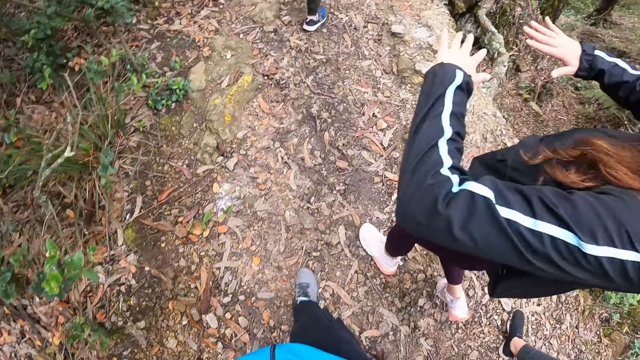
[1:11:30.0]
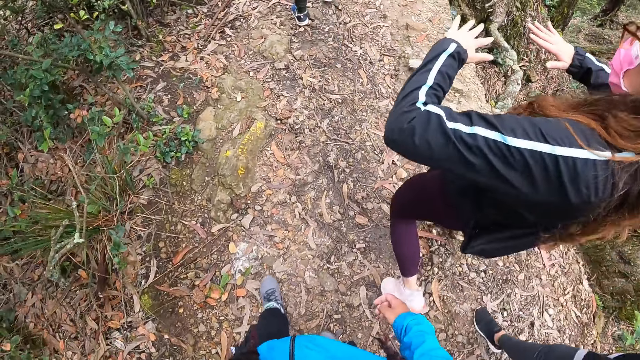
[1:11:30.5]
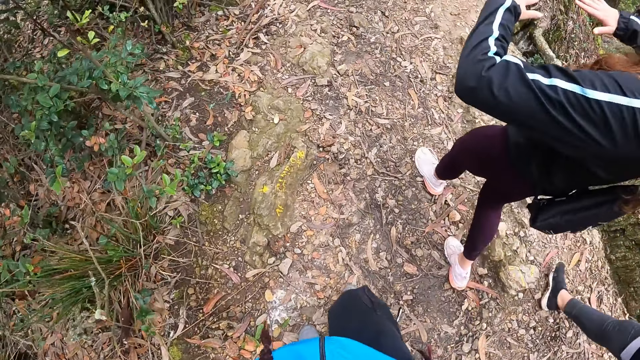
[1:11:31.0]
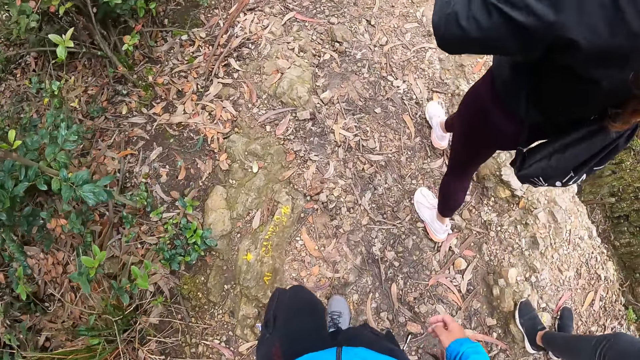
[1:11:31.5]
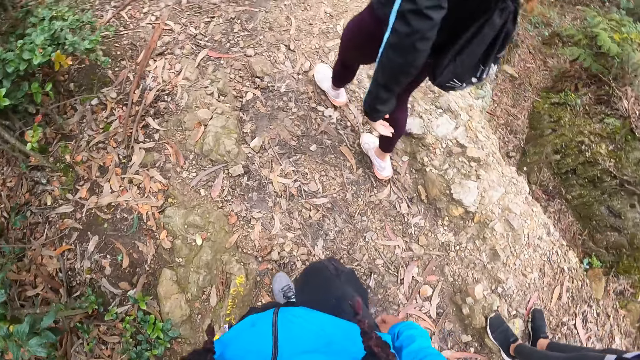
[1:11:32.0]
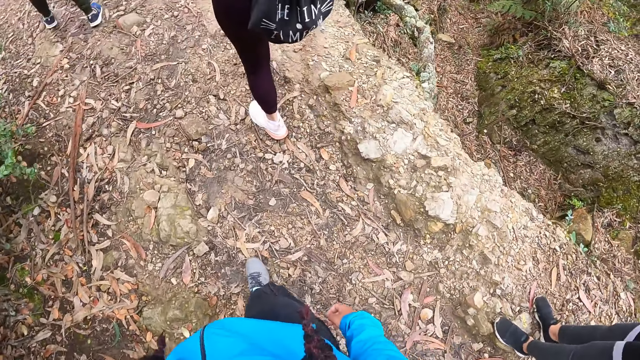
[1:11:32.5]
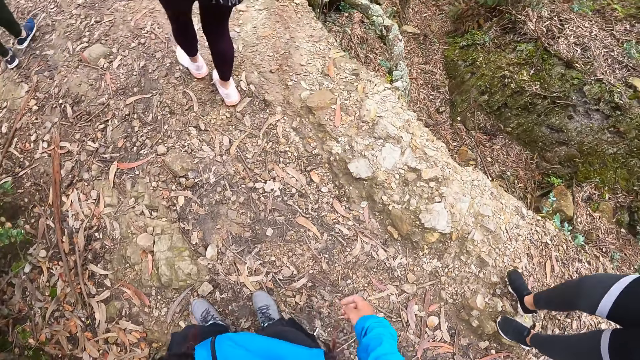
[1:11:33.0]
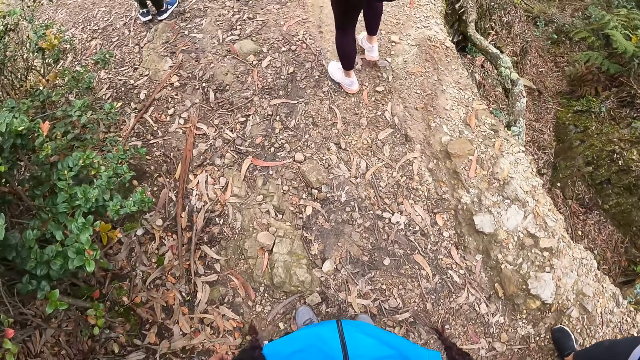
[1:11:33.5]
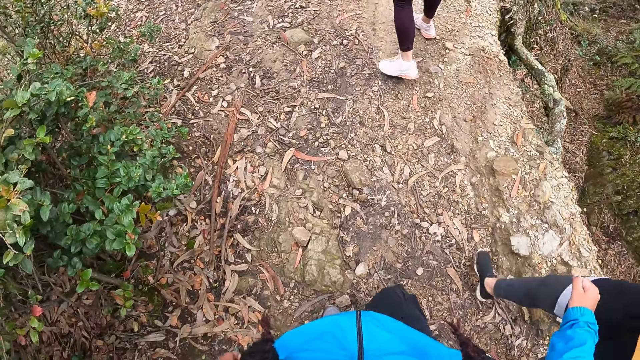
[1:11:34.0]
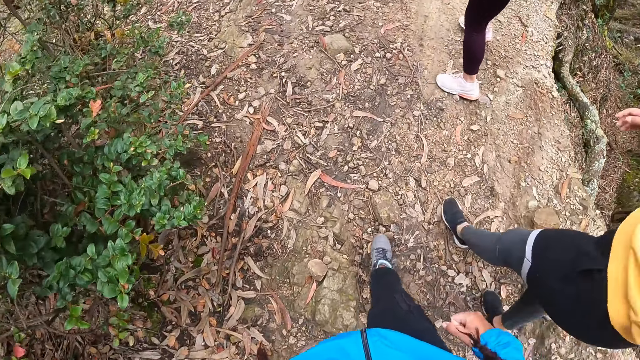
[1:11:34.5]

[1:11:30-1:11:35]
The camera wearer walks on the field.

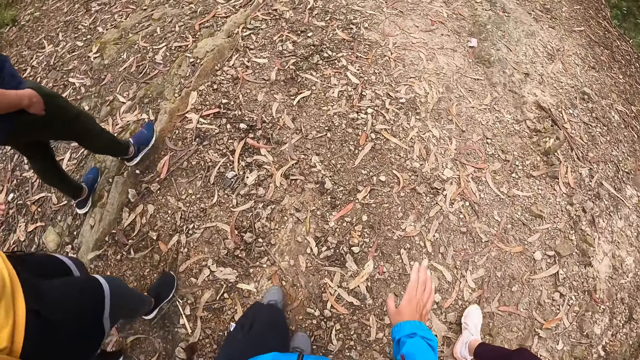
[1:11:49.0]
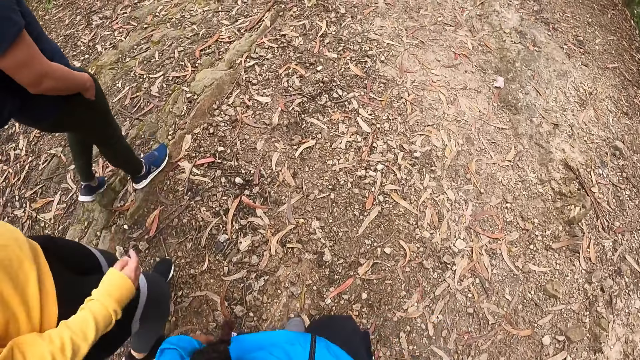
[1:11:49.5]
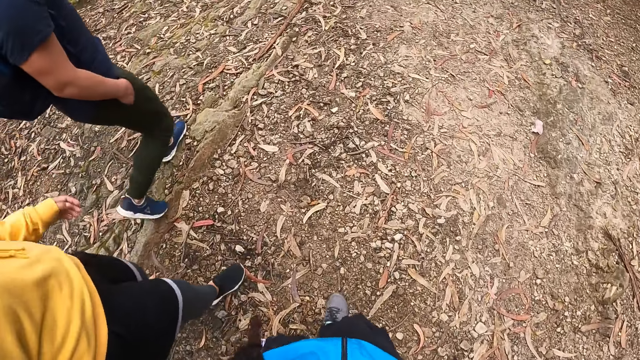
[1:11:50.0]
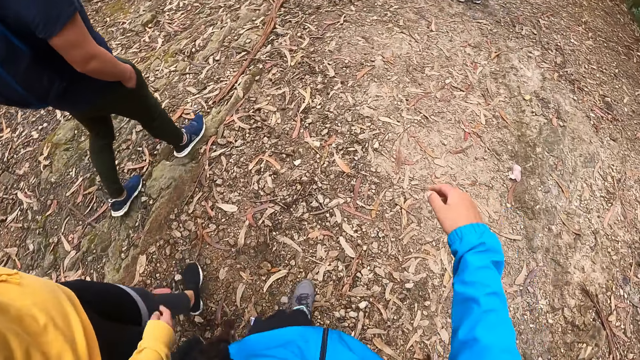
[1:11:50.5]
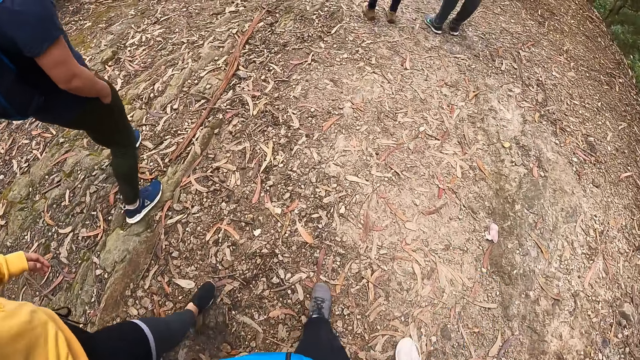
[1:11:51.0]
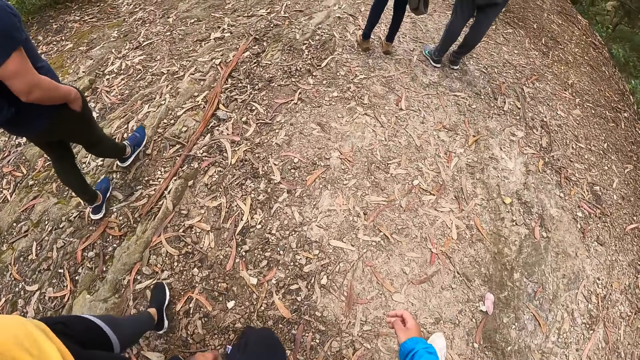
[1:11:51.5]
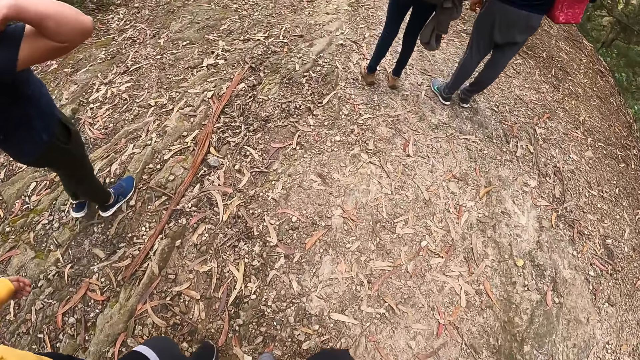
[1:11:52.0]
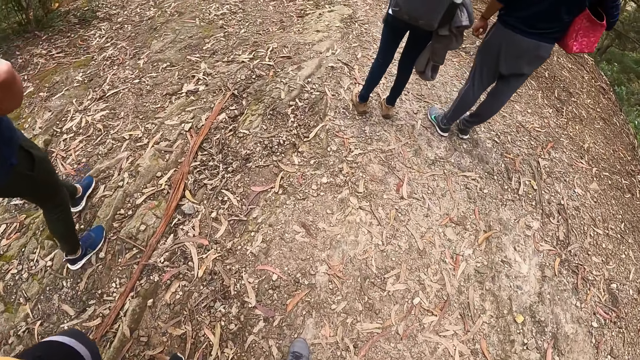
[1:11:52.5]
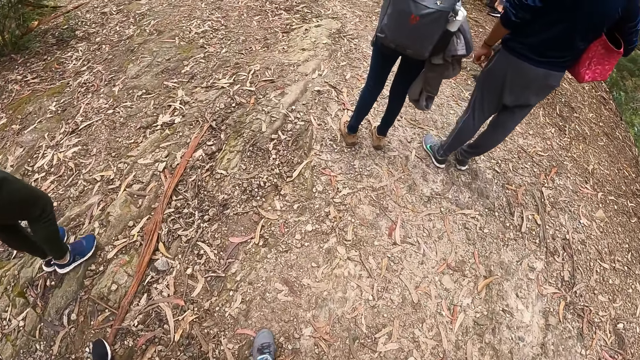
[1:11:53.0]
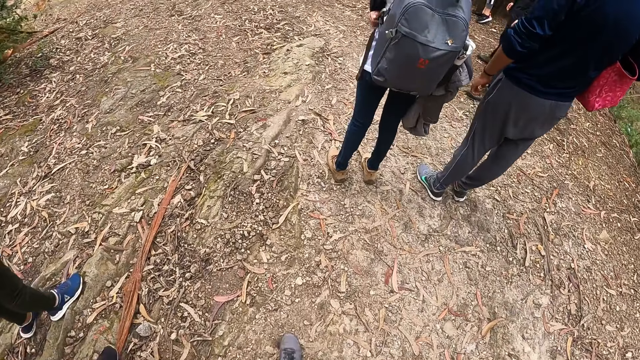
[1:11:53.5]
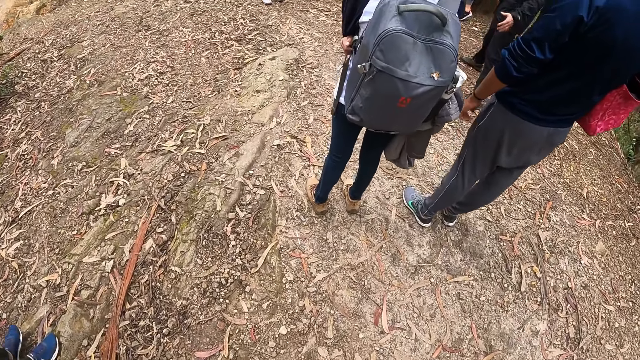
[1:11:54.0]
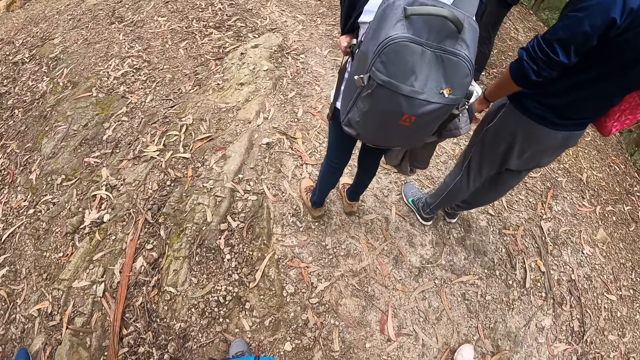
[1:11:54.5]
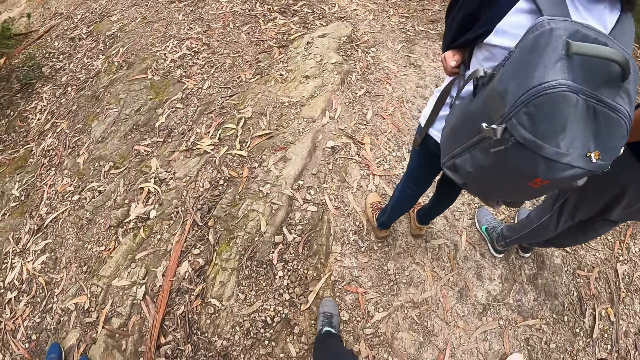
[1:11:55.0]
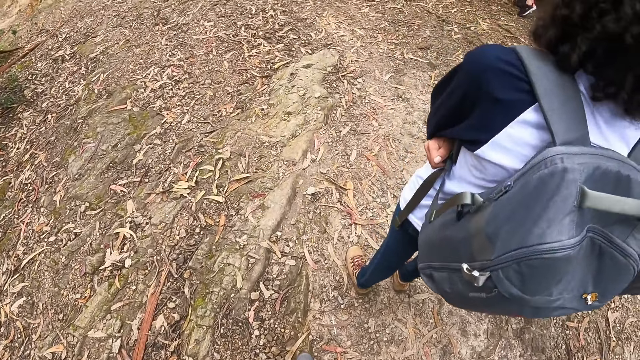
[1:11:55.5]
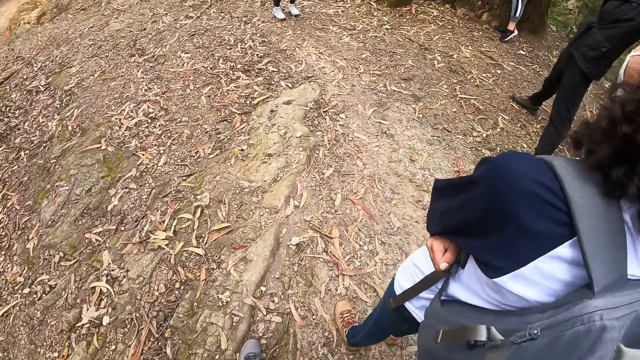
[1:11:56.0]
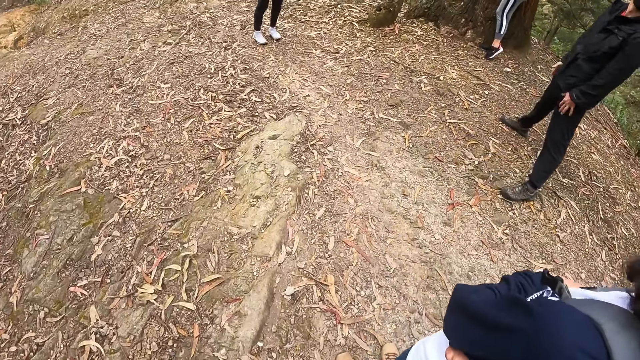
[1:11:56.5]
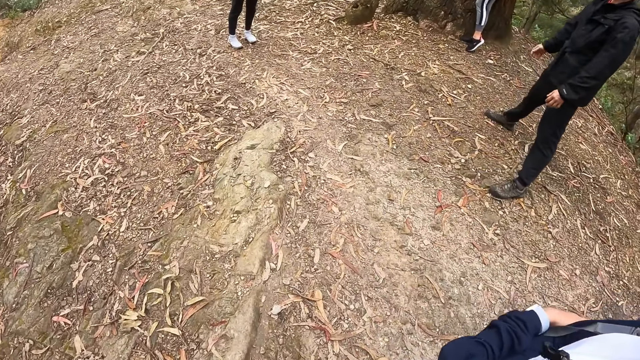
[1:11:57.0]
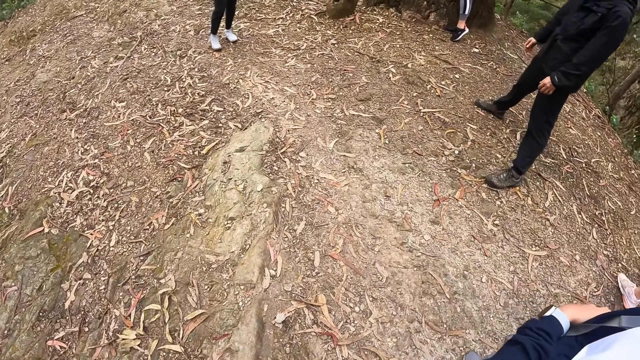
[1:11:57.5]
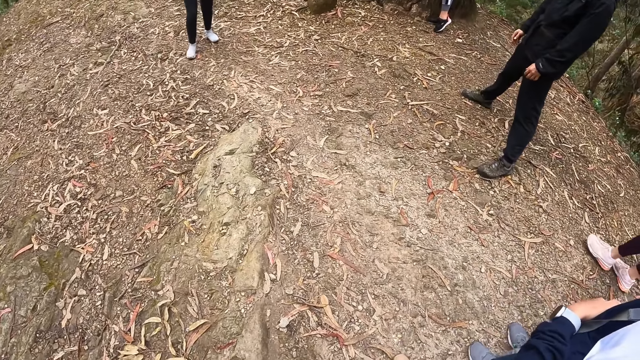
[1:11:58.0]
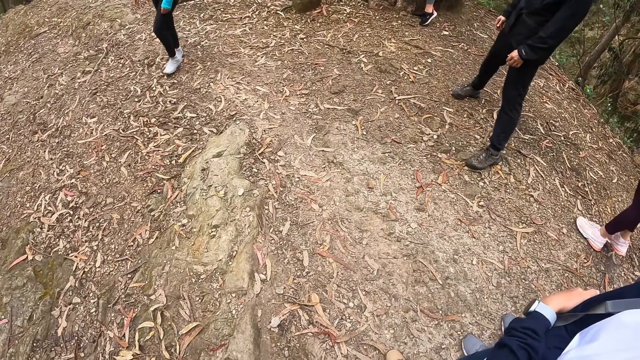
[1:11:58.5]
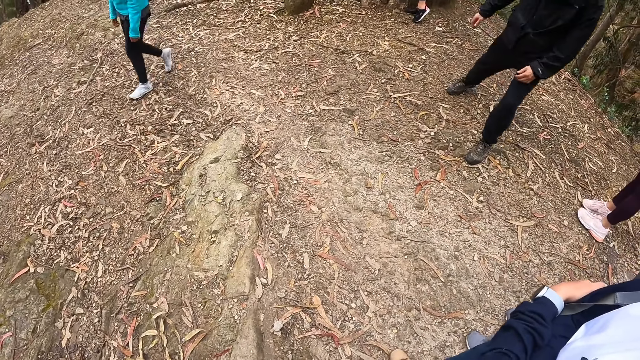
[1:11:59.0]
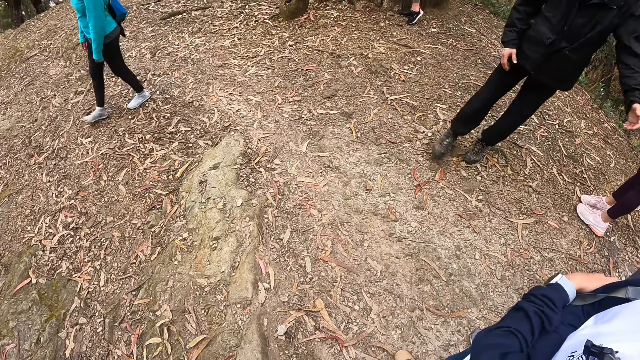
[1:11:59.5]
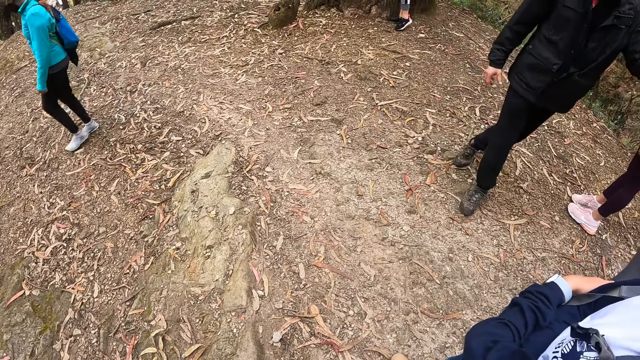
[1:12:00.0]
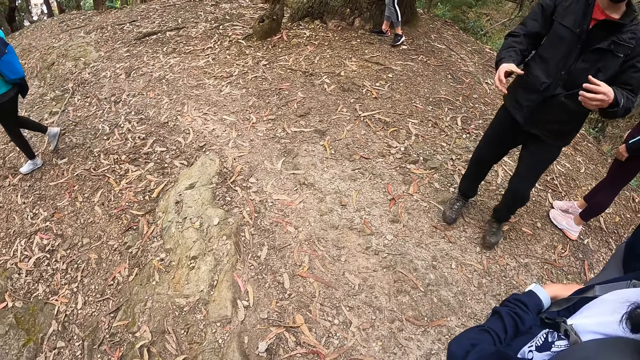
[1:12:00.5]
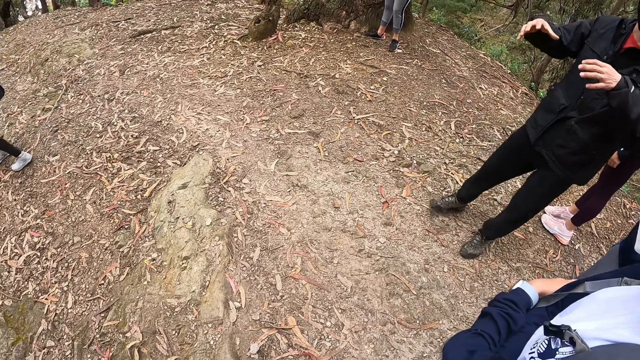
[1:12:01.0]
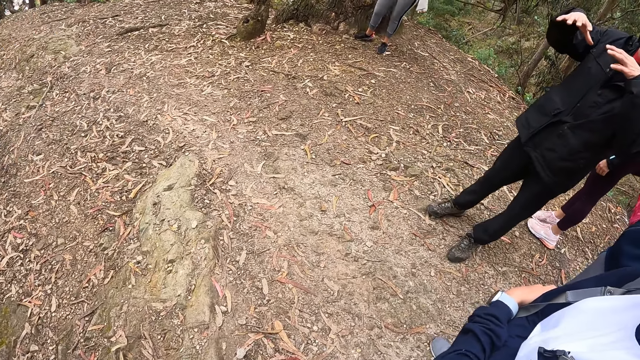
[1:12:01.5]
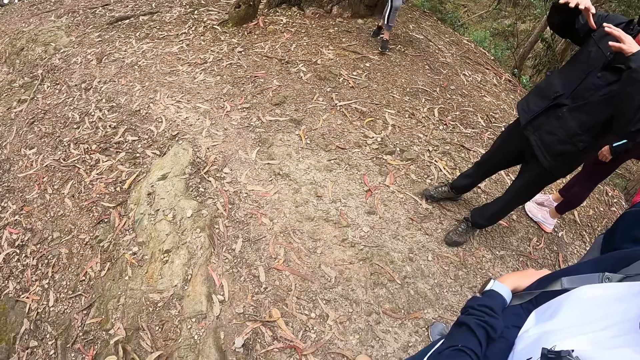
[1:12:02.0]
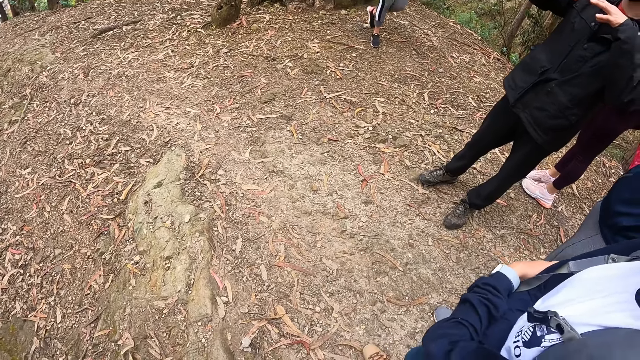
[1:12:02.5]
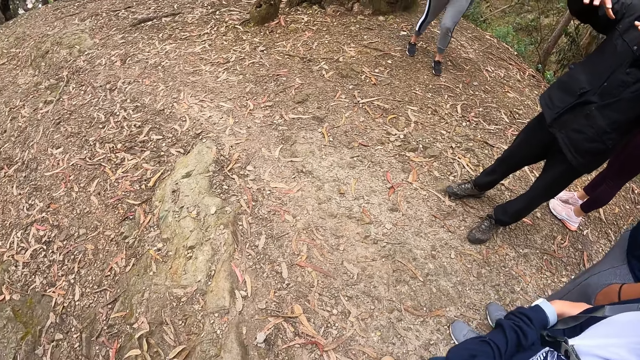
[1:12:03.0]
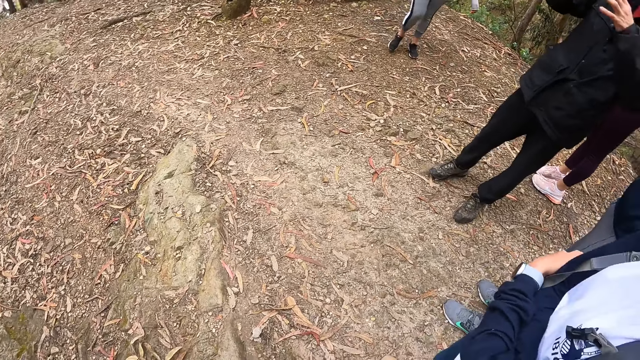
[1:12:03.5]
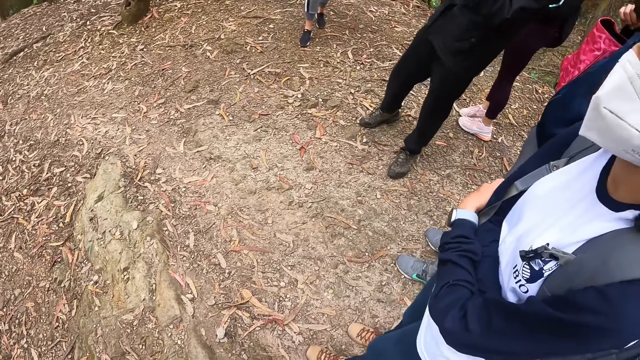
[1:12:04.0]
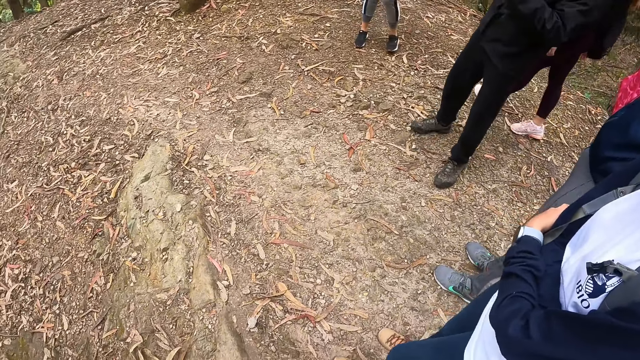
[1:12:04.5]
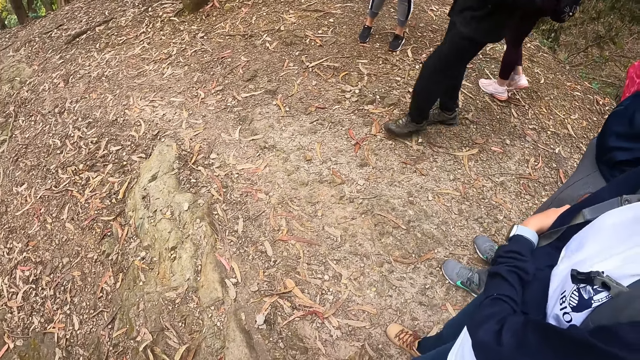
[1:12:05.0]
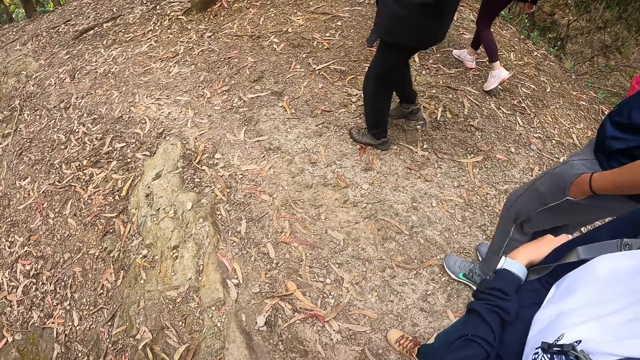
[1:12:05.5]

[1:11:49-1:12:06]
The camera wearer gestures out with his hand. He walks on the field. A man interacts with the people. The man gestures out with his hand.
